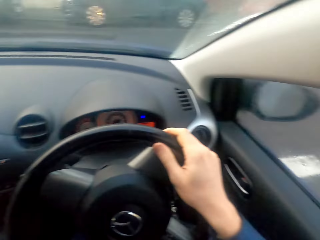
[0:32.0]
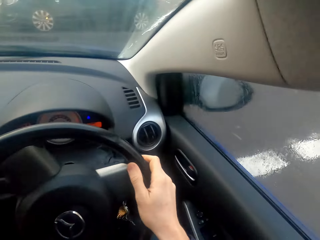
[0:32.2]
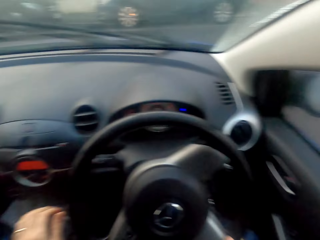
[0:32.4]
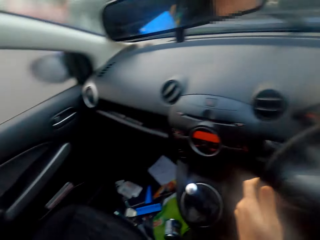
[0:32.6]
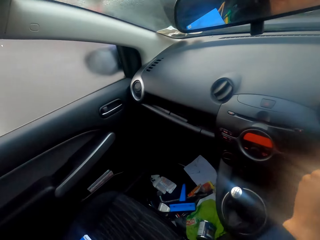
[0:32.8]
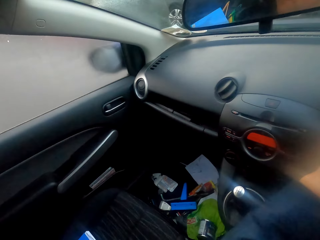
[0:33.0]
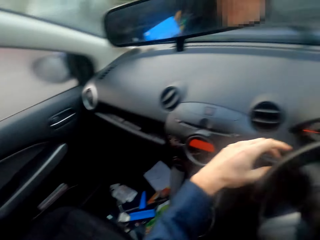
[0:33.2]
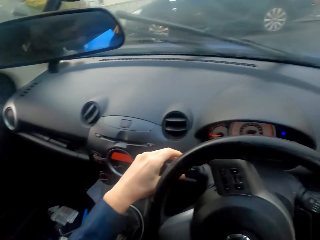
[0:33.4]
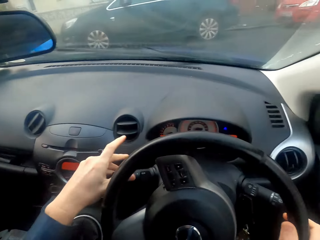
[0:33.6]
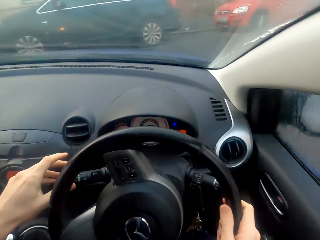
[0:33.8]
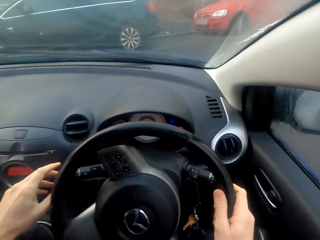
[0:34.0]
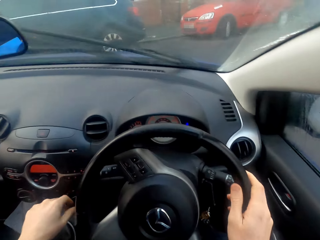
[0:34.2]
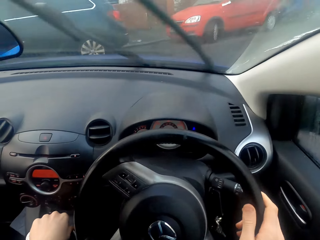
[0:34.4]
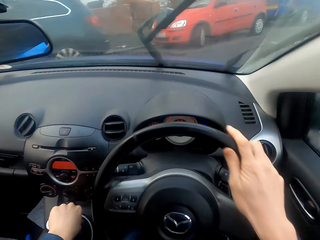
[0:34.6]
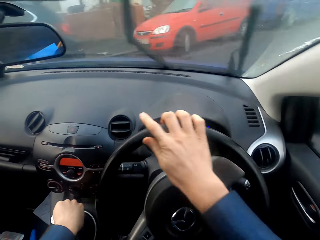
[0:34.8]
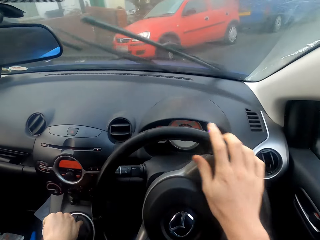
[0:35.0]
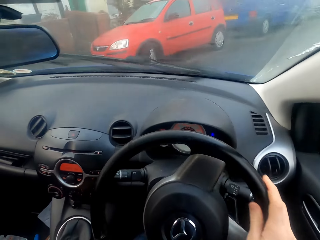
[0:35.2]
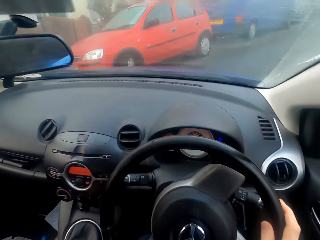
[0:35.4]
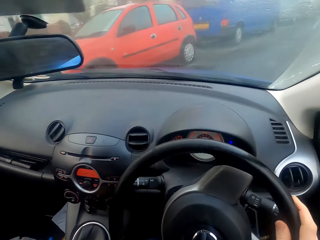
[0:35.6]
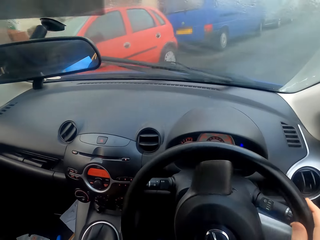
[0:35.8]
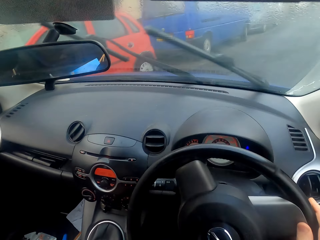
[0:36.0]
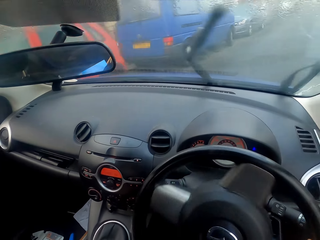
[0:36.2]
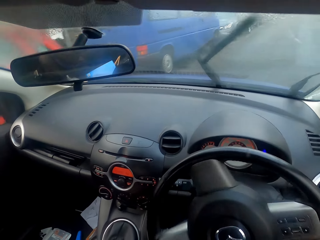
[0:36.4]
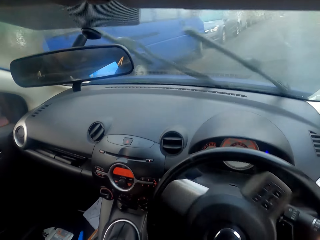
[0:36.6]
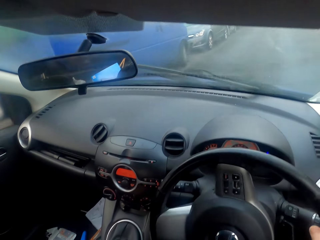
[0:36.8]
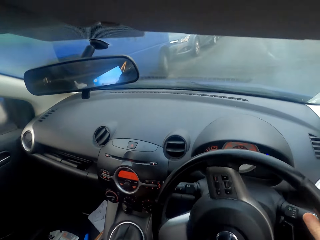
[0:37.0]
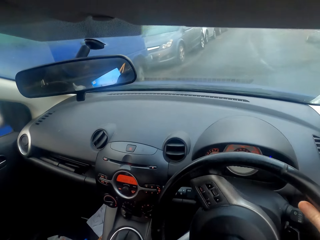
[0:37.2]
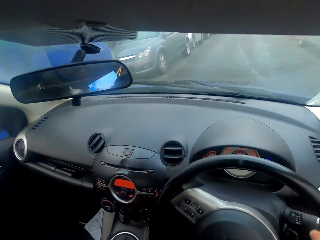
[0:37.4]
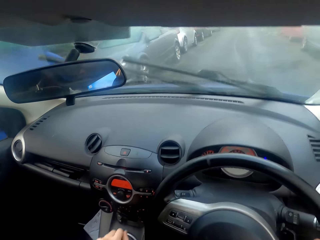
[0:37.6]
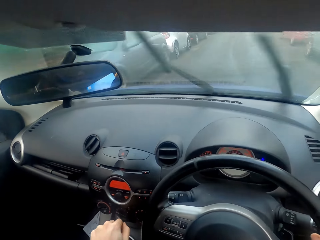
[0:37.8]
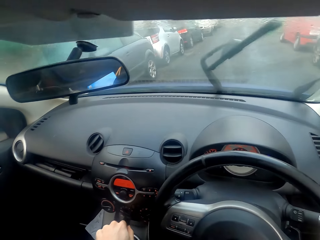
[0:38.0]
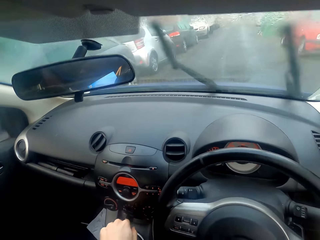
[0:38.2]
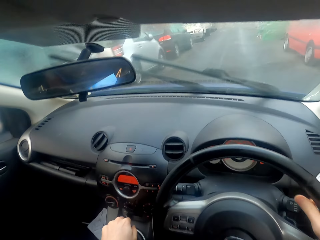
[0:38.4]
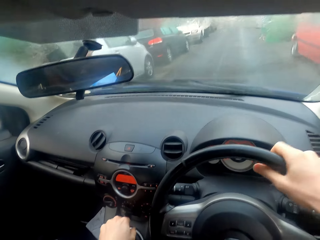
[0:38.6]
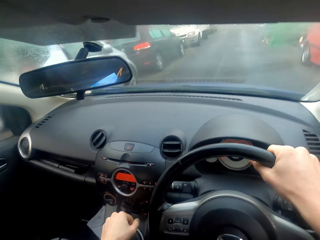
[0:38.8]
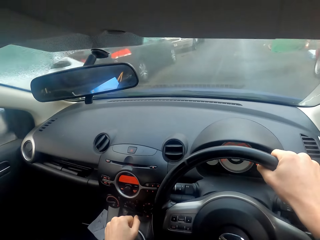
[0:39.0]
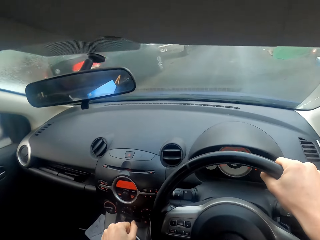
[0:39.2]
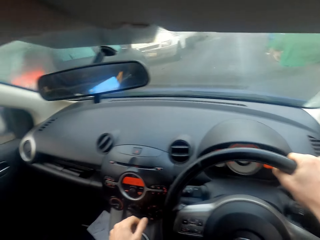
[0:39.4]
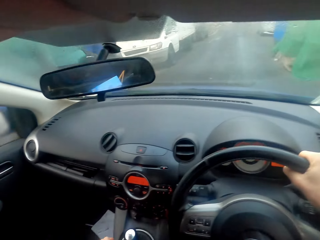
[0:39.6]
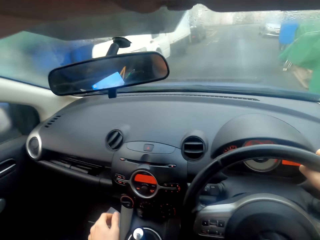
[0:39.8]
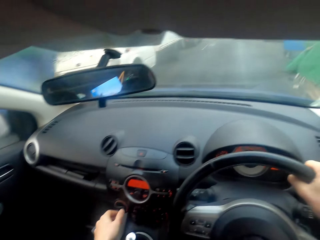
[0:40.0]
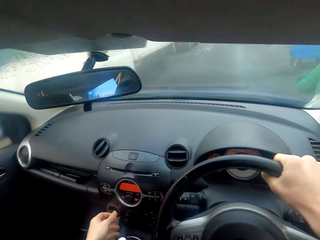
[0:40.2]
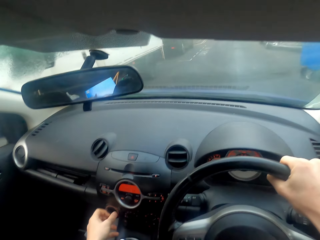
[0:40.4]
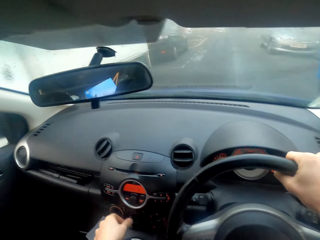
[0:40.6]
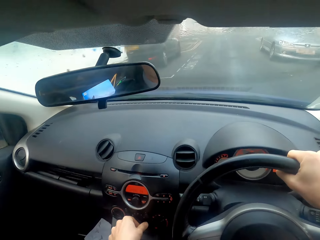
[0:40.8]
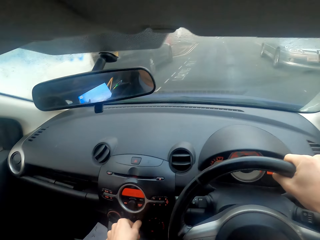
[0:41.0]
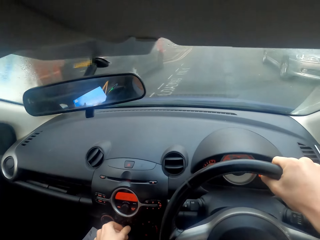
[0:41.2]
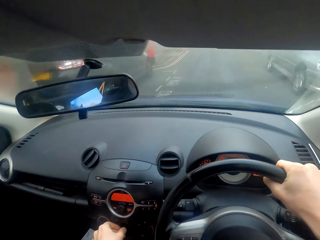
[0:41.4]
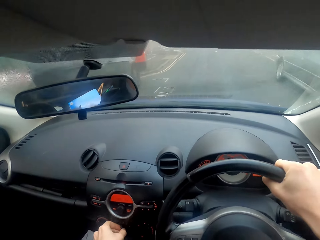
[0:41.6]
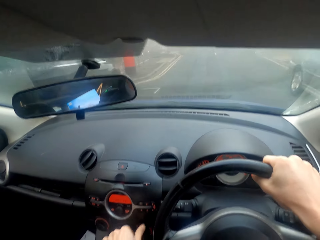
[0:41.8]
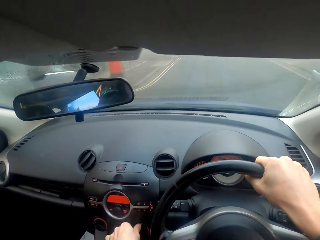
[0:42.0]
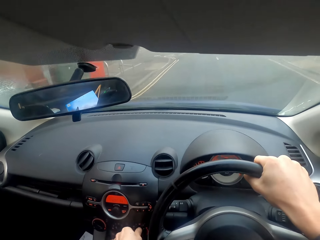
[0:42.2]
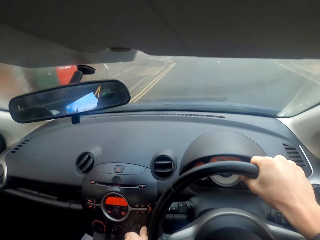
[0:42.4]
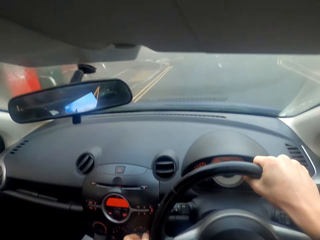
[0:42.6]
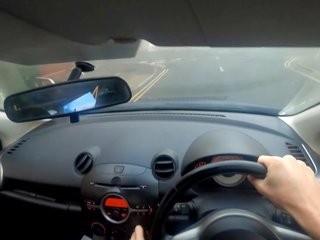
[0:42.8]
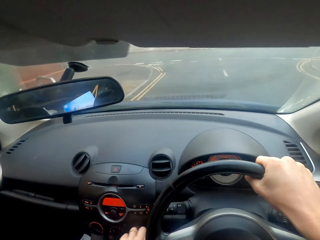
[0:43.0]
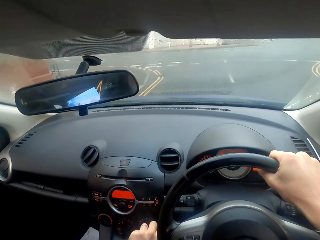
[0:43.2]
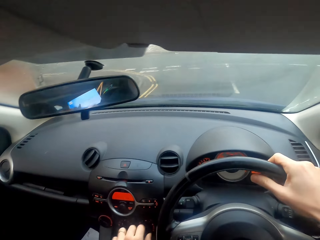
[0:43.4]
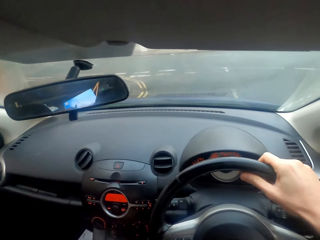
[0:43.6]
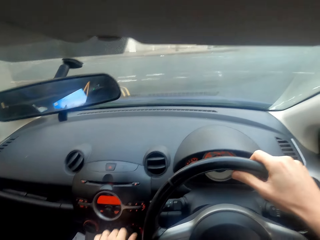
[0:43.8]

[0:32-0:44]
The camera wearer changes the gear. They drive the car. They adjust the car air conditioner knob switch and drive the car.

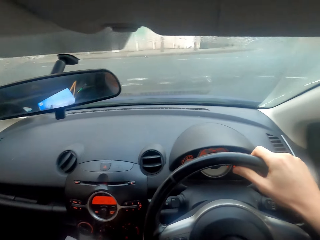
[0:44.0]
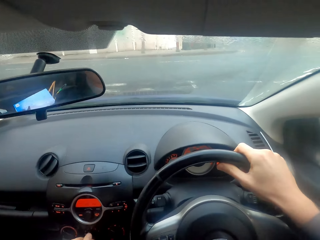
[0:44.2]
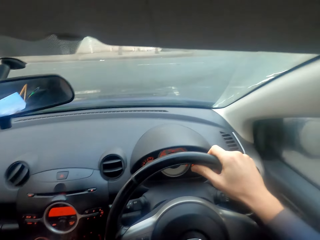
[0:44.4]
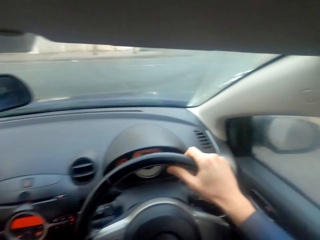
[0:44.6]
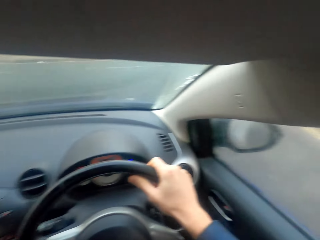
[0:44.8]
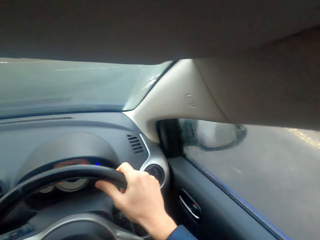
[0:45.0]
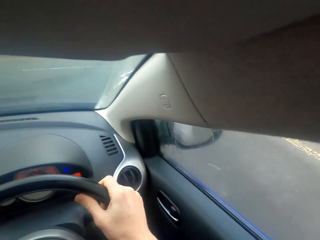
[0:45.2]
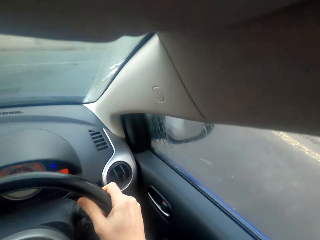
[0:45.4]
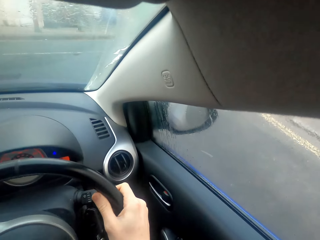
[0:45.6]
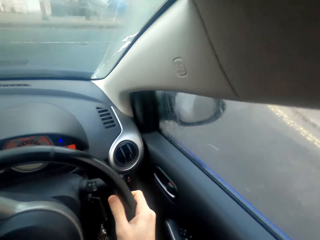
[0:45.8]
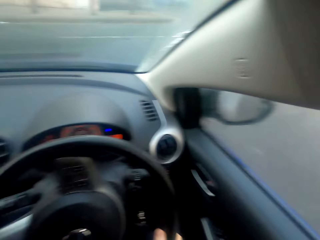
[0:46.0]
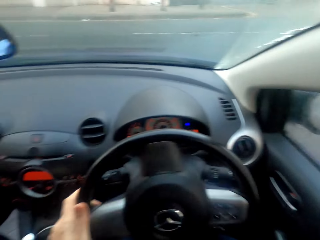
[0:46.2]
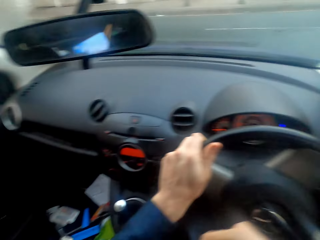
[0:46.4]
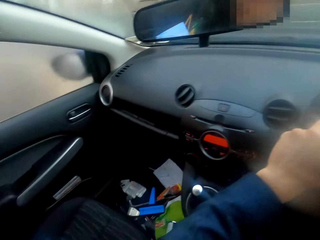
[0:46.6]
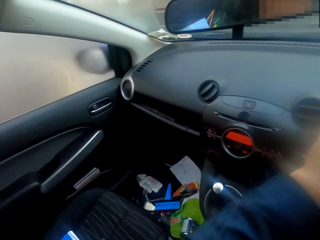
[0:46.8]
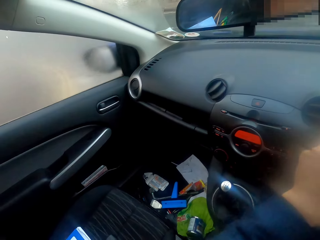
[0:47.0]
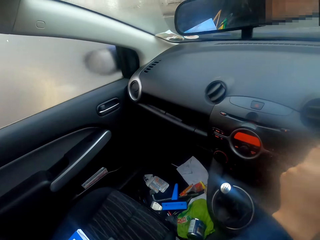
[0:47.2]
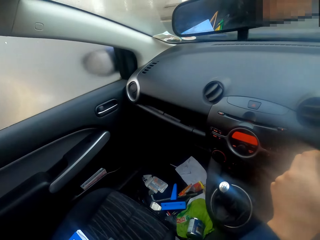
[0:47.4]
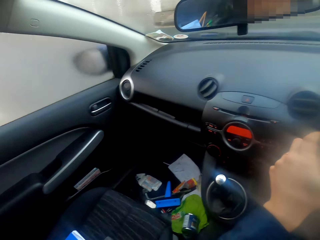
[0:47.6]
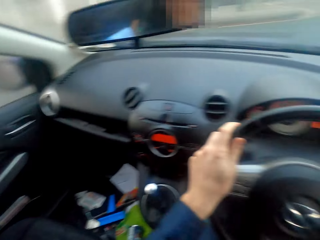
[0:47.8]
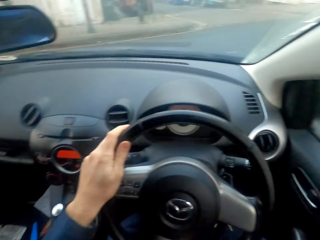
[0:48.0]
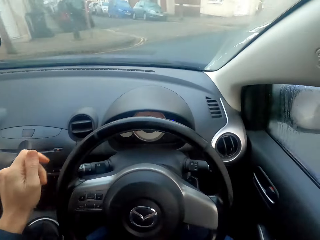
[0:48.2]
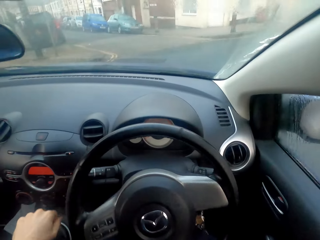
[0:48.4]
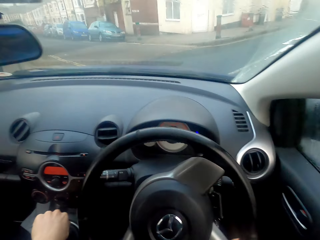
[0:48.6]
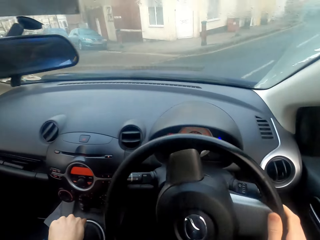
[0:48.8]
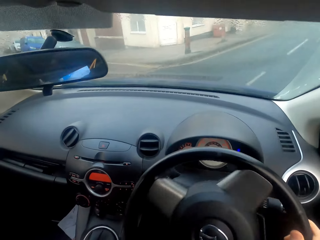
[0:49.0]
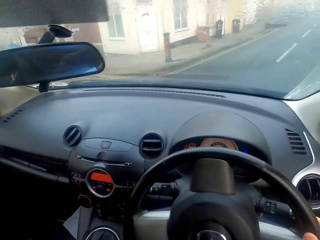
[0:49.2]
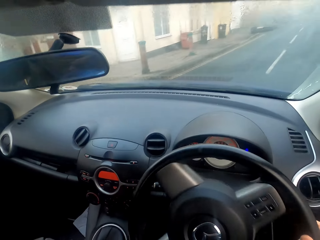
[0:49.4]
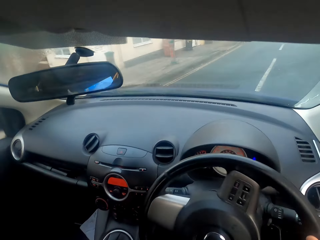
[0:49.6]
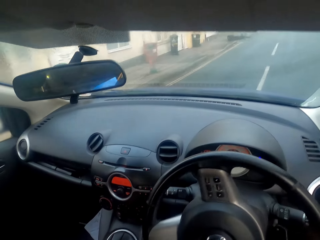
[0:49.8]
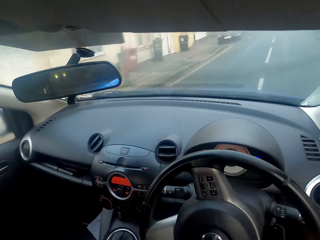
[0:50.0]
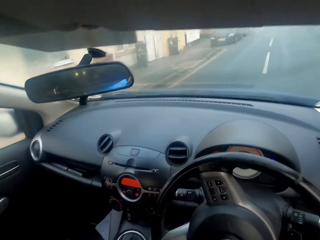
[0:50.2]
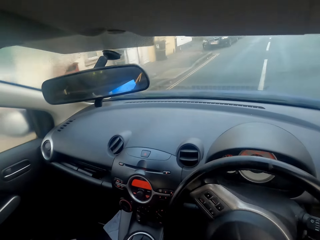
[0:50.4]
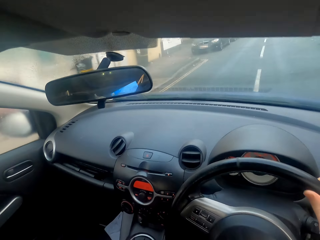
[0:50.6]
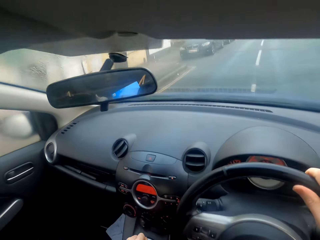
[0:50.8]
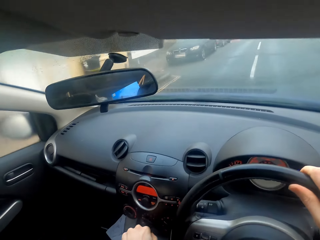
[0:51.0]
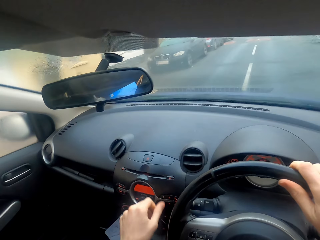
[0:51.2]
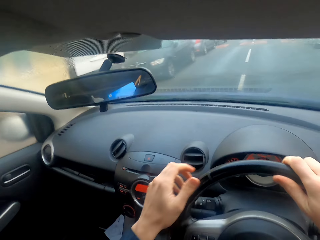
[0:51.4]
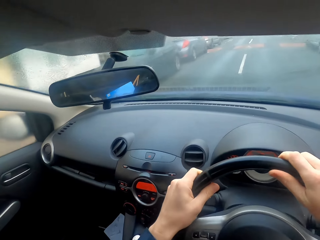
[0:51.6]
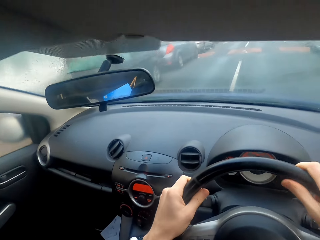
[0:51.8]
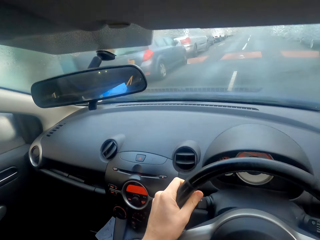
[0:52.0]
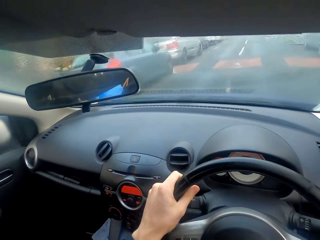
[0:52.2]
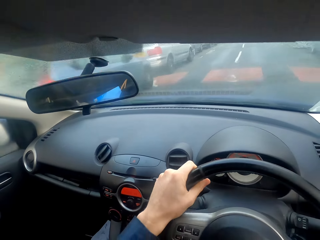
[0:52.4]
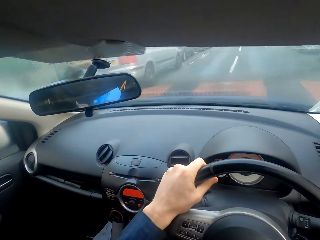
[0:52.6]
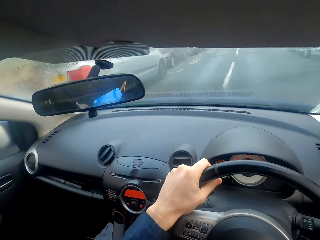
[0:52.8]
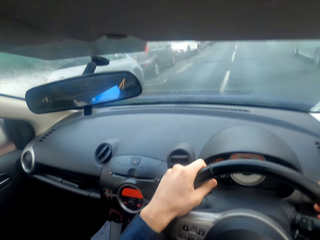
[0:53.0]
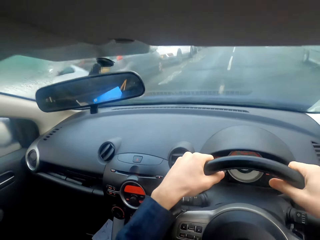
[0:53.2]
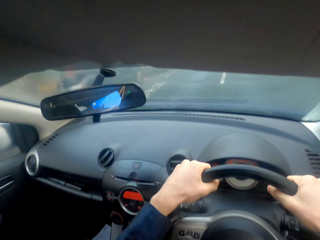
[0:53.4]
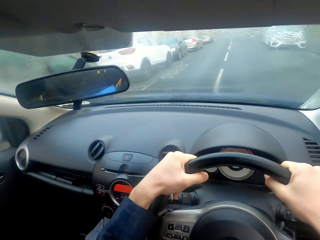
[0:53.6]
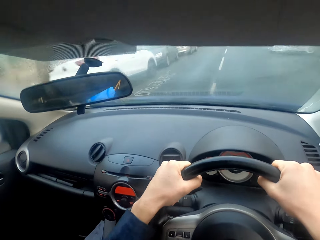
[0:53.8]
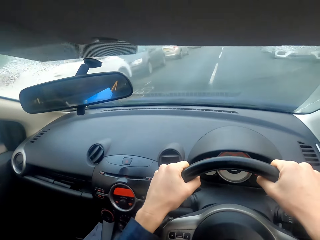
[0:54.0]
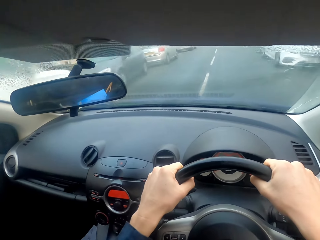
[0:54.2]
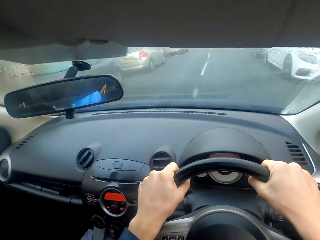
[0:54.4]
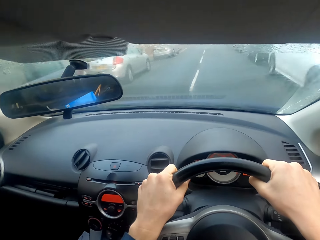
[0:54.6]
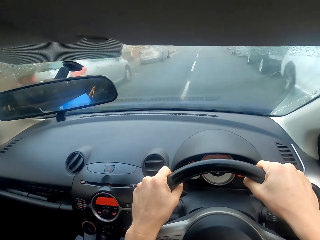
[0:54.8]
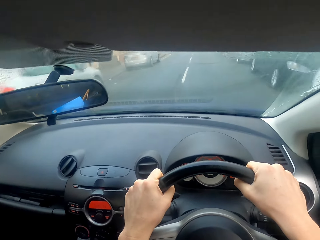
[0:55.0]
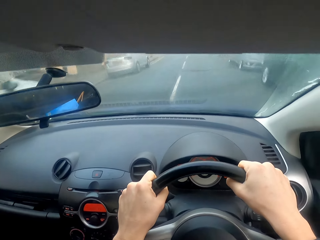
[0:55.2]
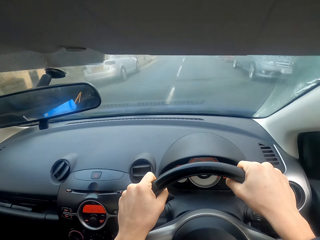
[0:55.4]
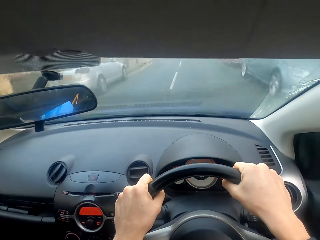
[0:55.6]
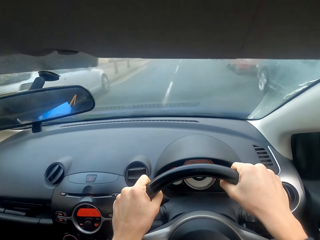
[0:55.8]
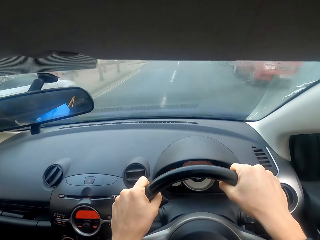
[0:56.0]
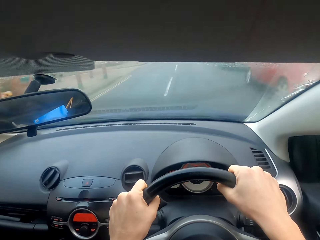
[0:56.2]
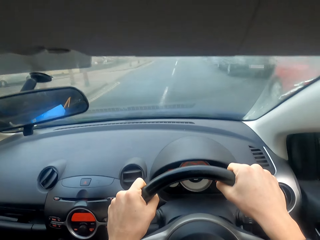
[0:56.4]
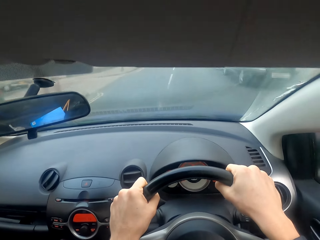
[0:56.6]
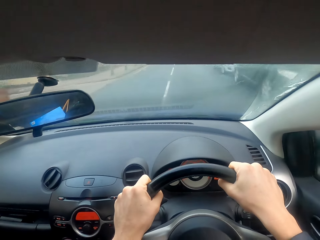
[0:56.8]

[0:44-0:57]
The camera wearer drives the car. They change the gear. They drive the car.
